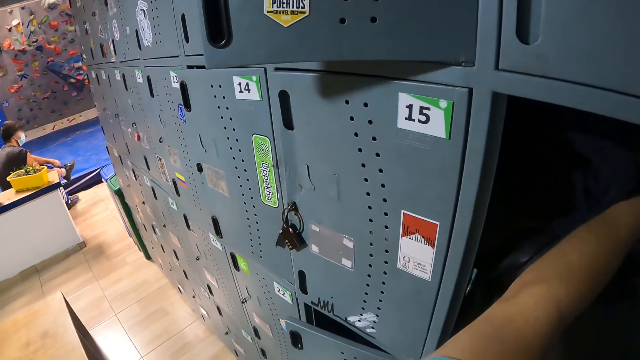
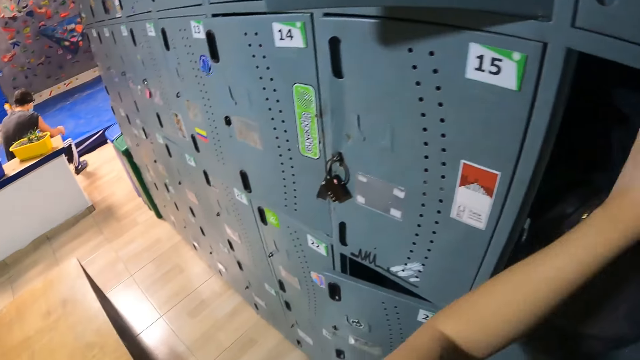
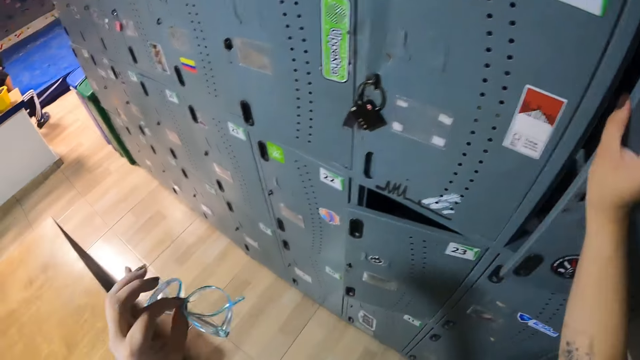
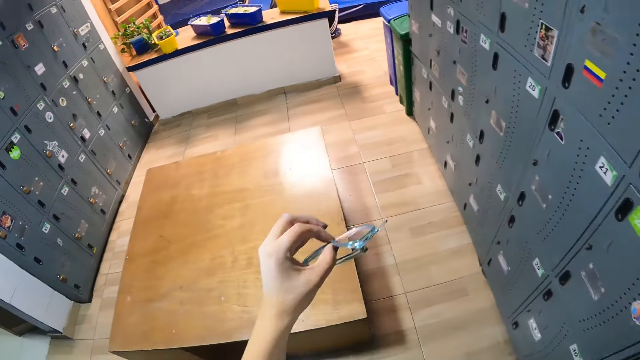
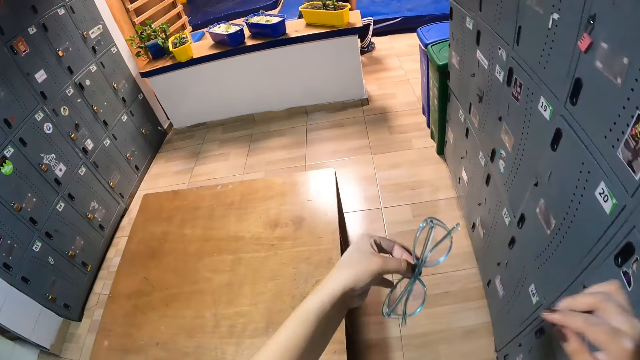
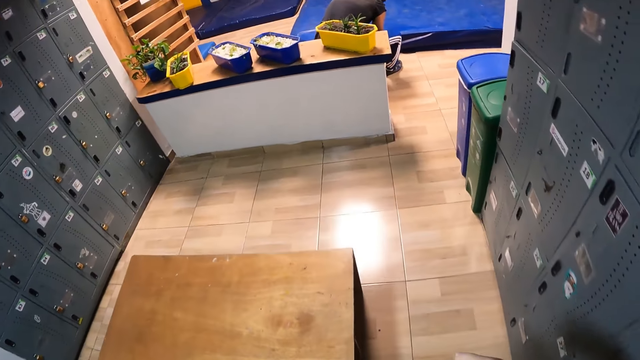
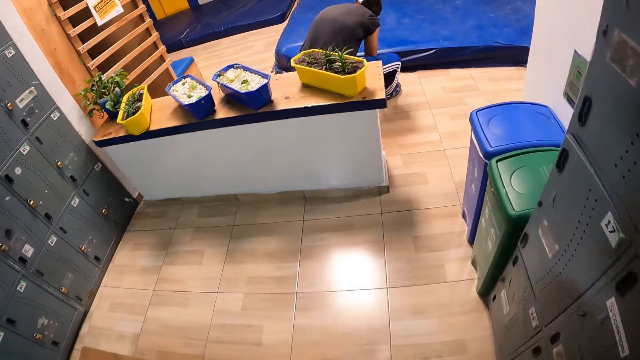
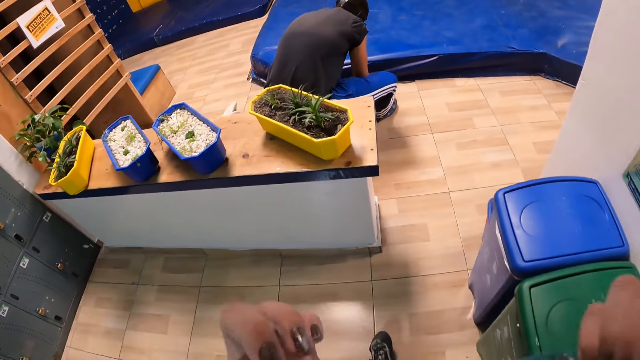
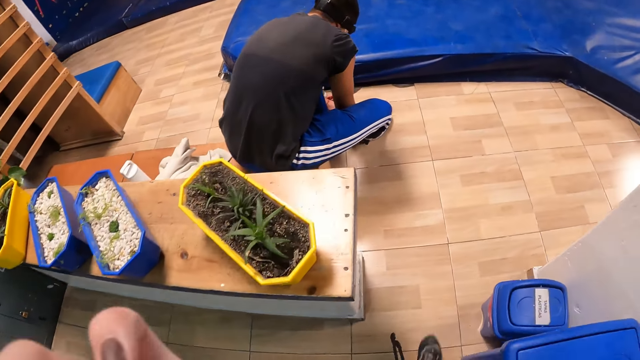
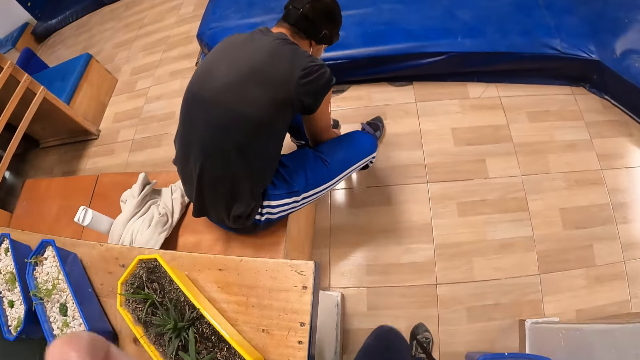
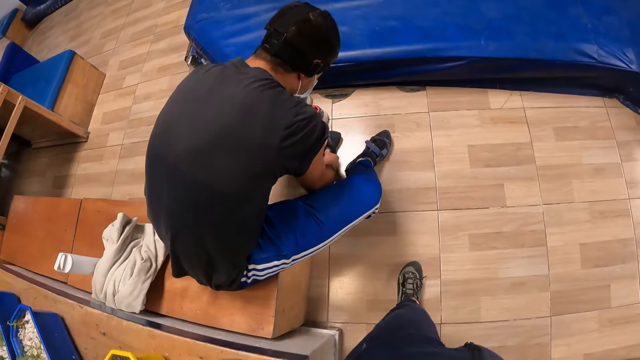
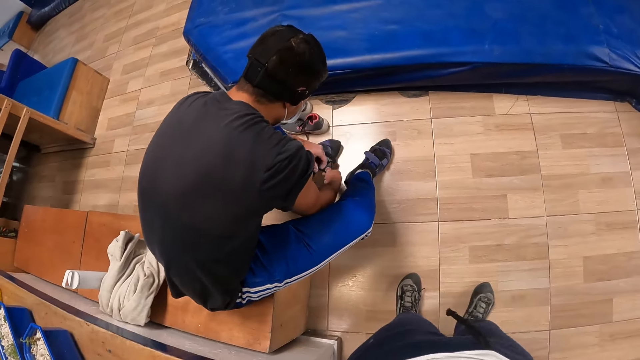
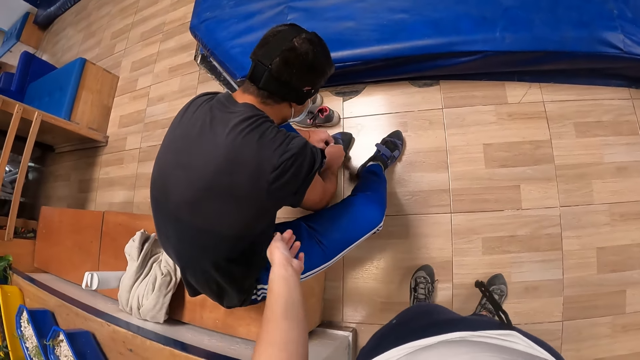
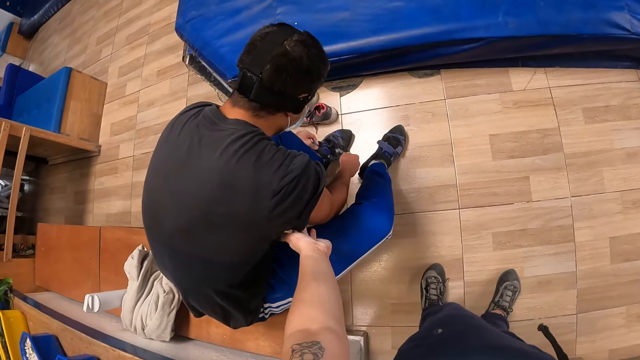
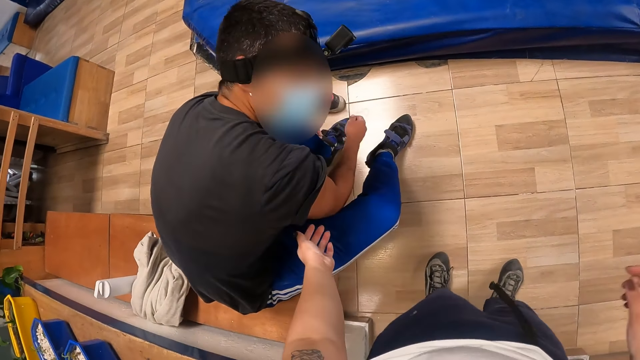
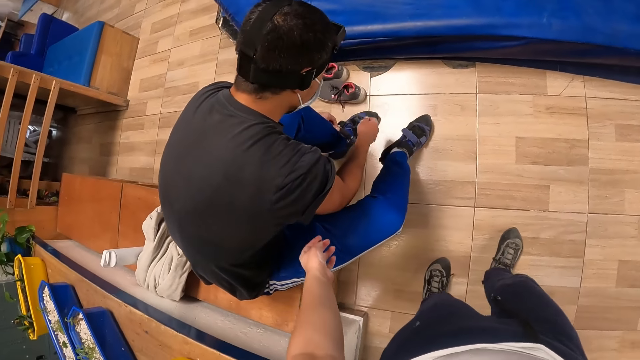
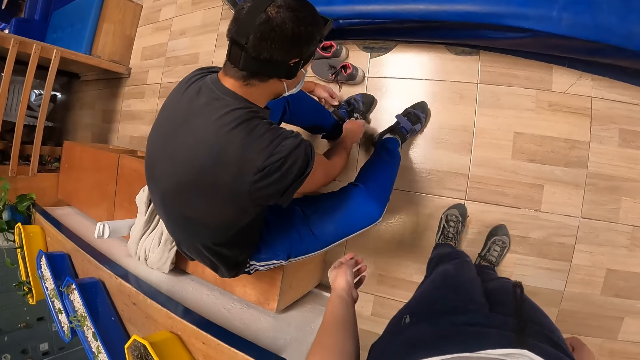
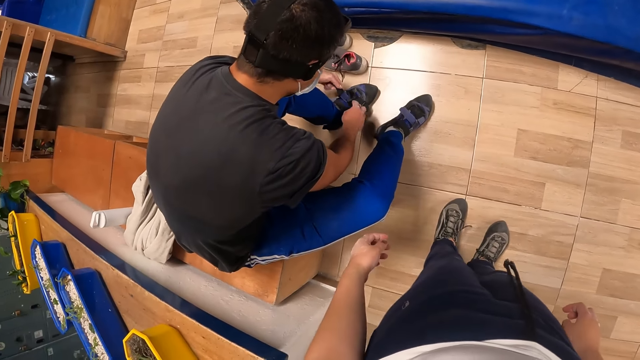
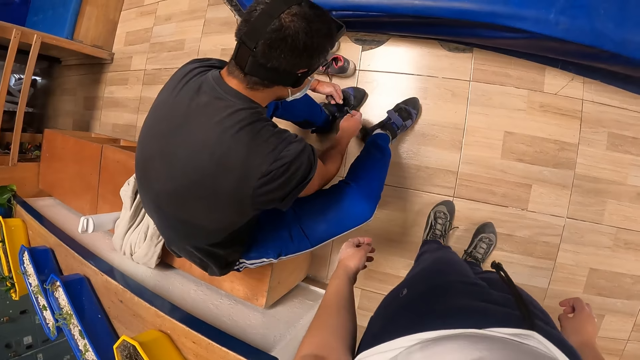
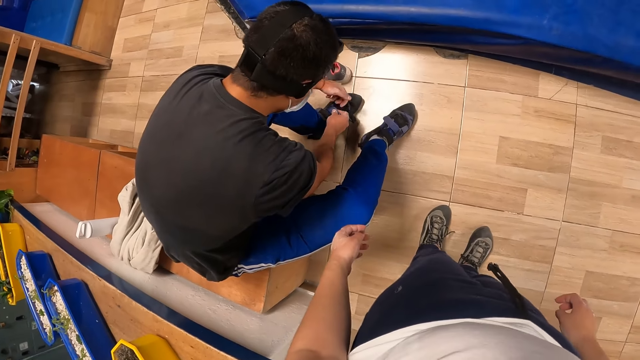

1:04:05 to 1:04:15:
The camera wearer closes the locker with her right hand. She holds the pair of glasses with both hands. She walks to a man in the room. She puts on the eye glasses. The man ties the laces of his shoe with both hands. The camera wearer touches the man with her left hand. She interacts with the man.

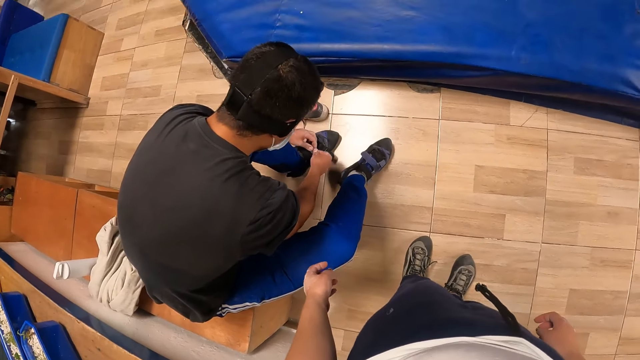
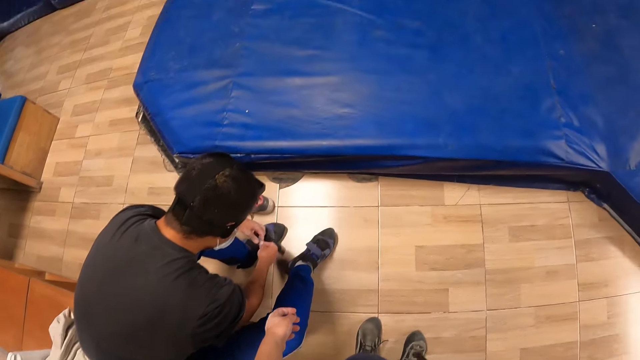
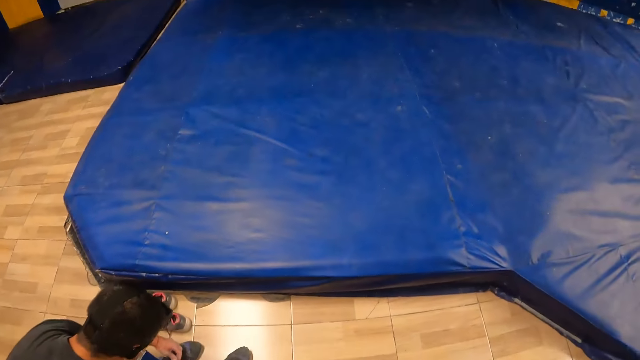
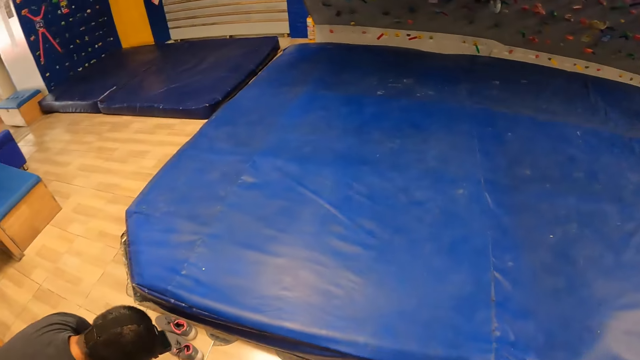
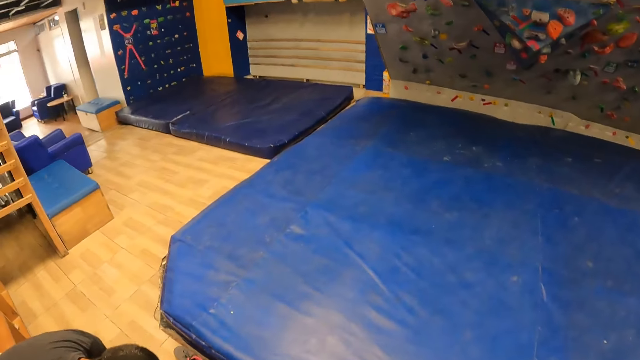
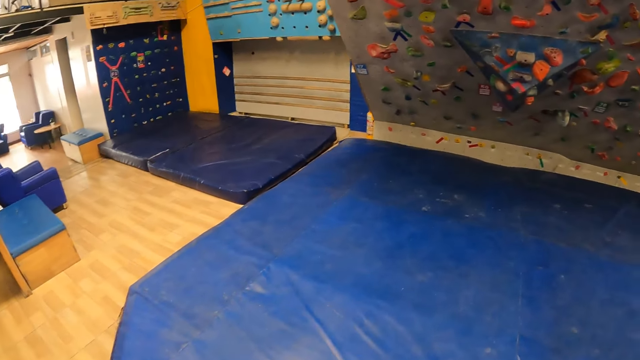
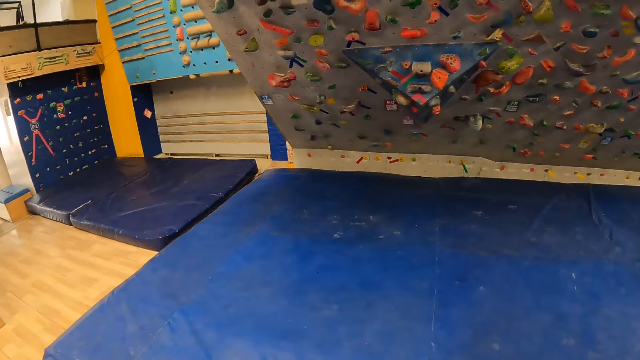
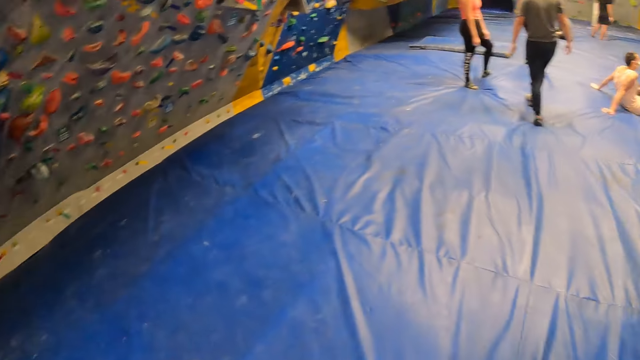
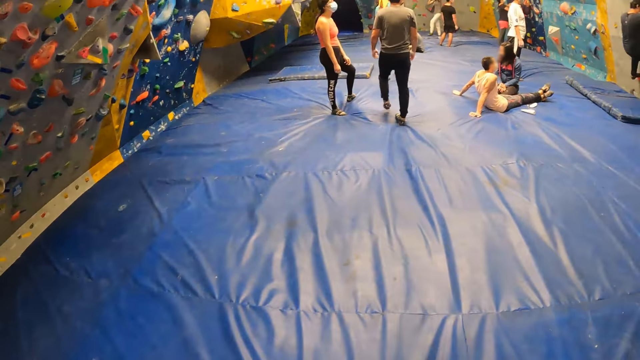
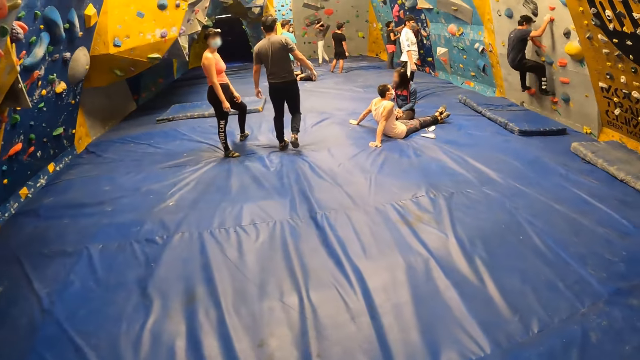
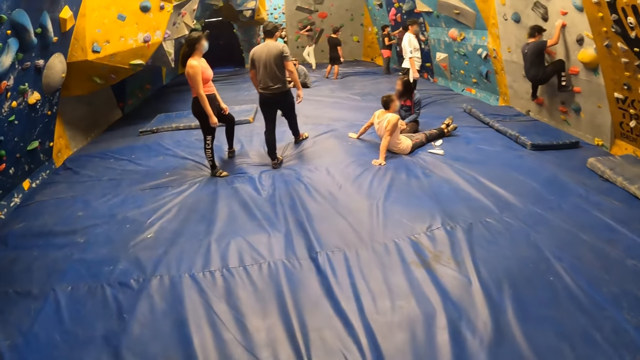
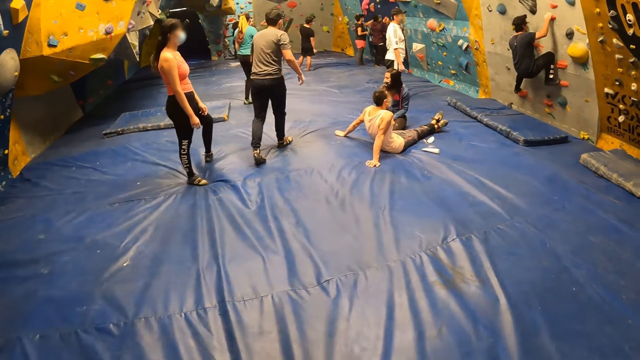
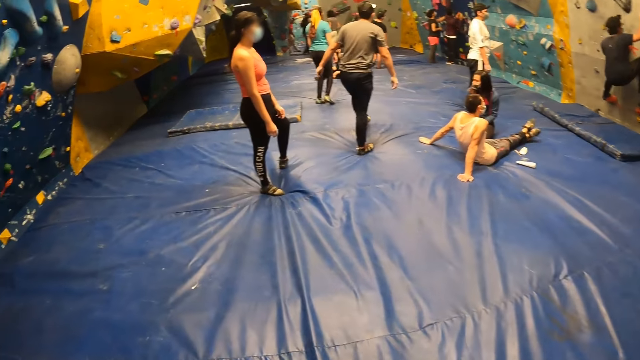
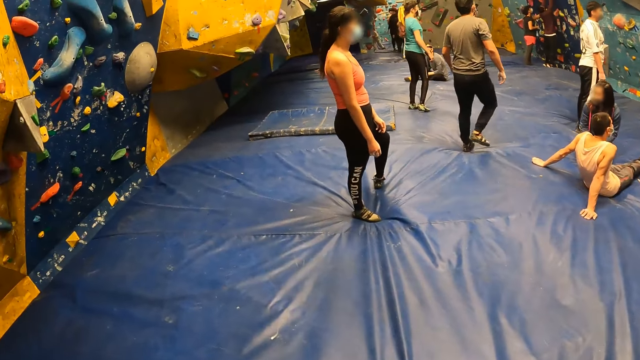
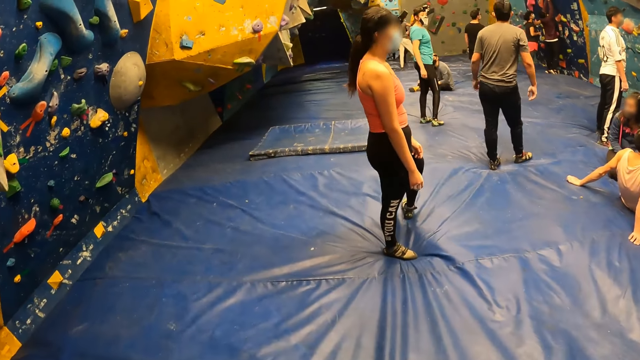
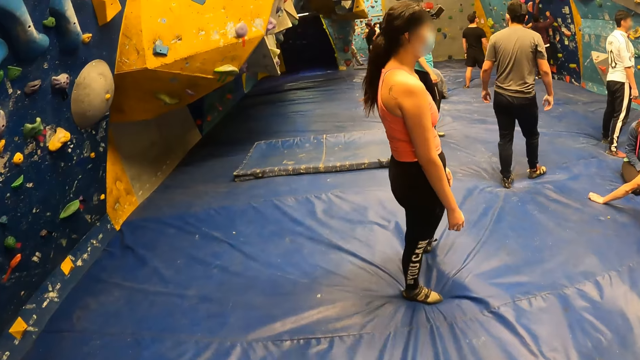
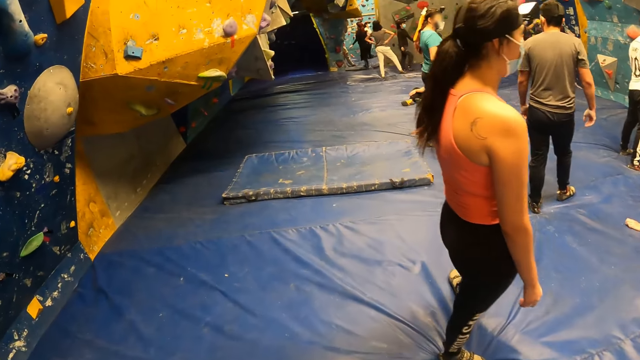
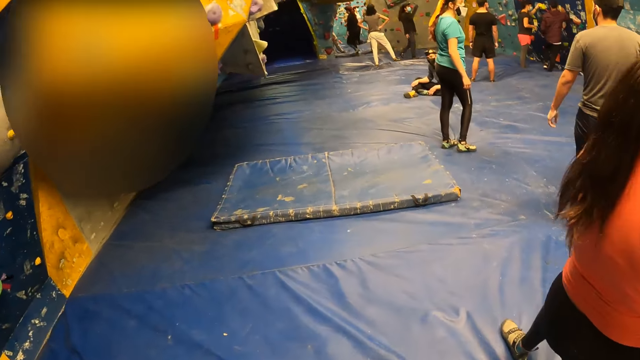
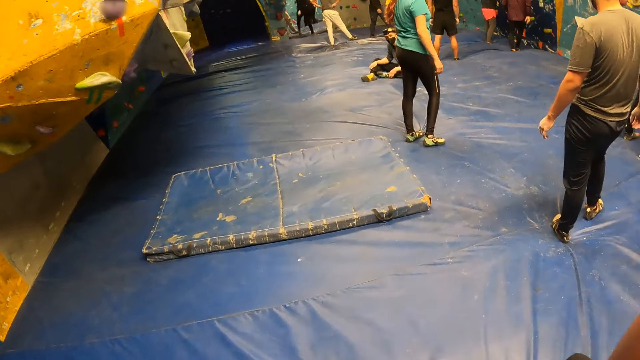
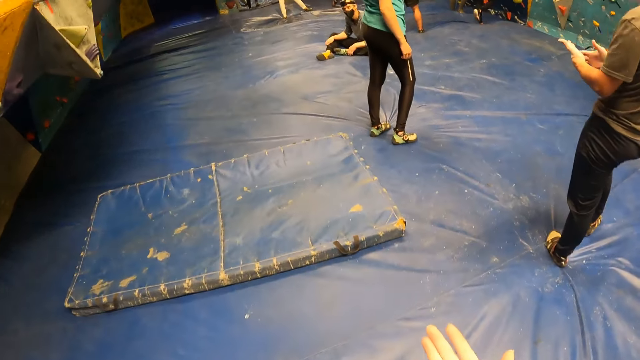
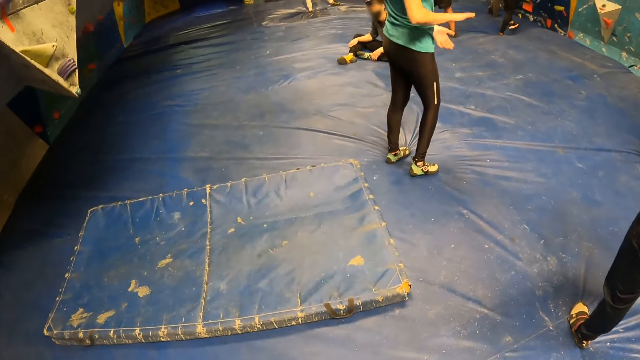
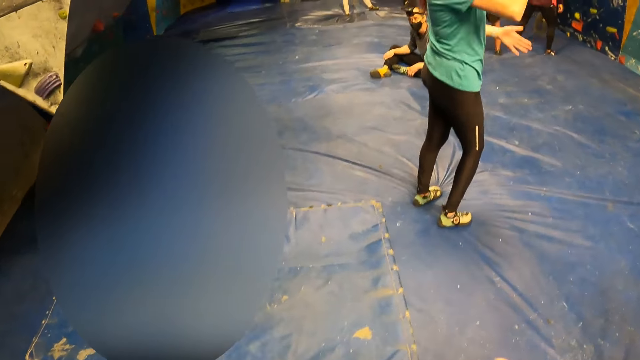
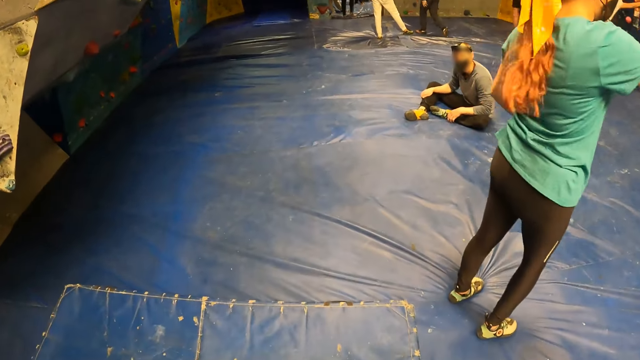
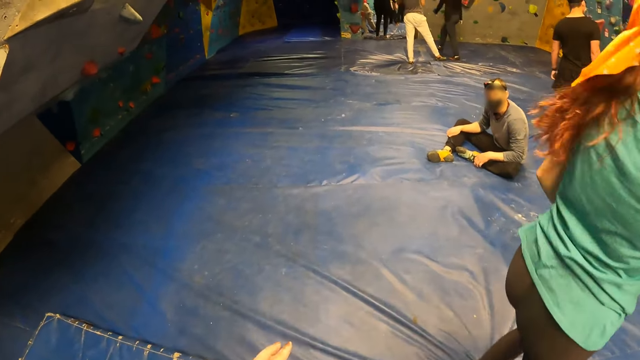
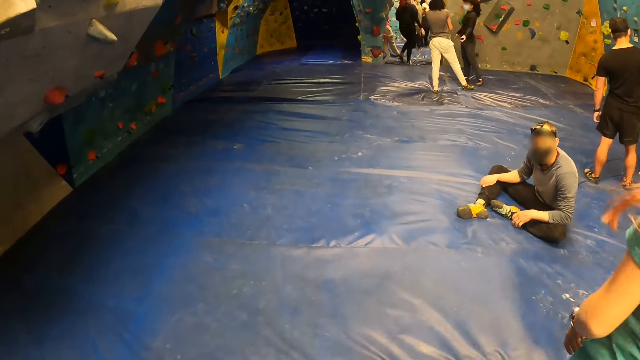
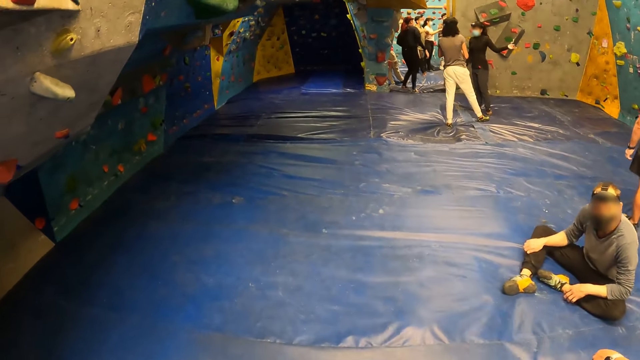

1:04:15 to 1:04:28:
The camera wearer walks away from the man. A person climbs the wall. The camera wearer walks in the room. Another person interacts.
